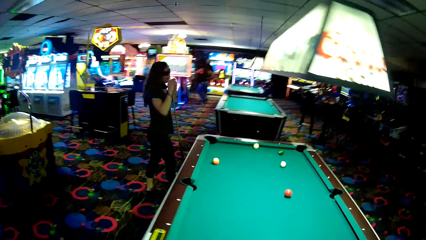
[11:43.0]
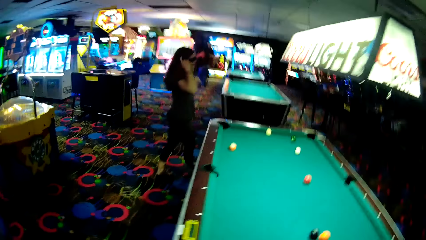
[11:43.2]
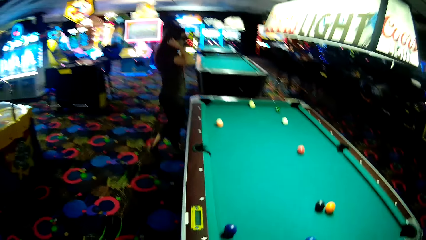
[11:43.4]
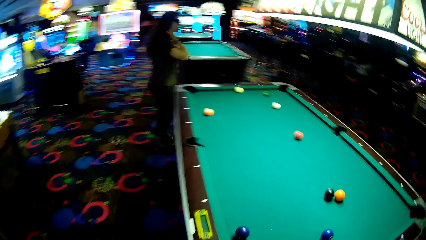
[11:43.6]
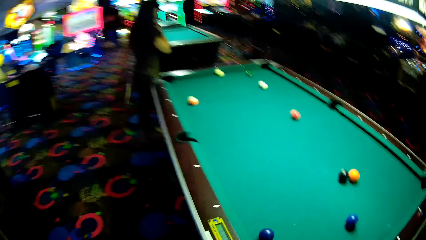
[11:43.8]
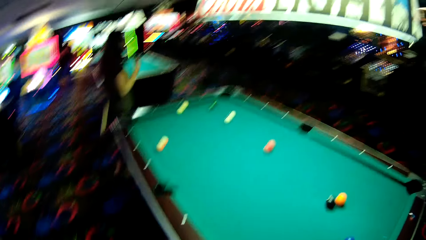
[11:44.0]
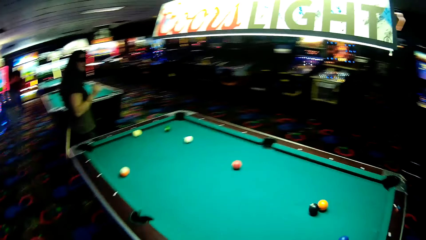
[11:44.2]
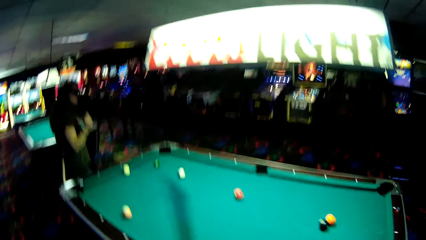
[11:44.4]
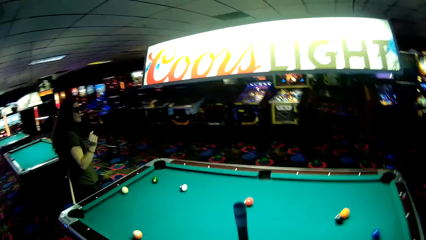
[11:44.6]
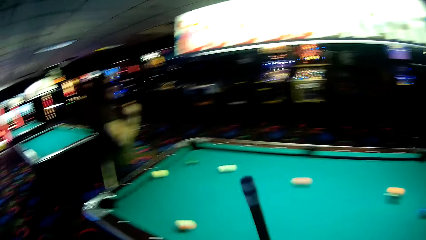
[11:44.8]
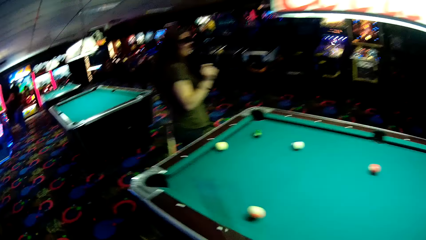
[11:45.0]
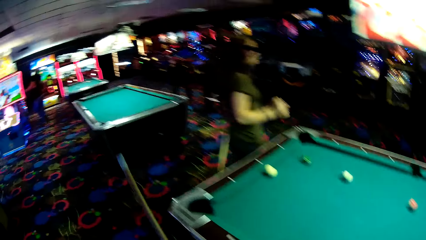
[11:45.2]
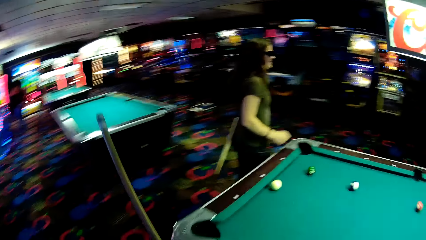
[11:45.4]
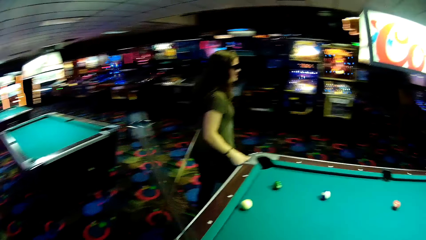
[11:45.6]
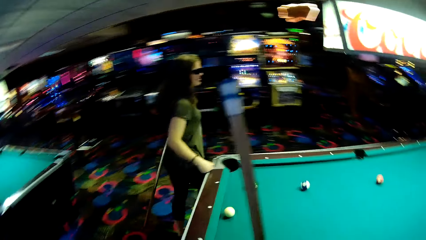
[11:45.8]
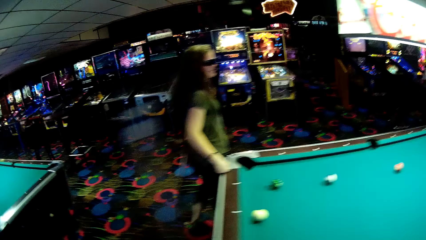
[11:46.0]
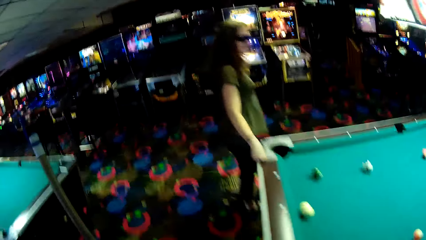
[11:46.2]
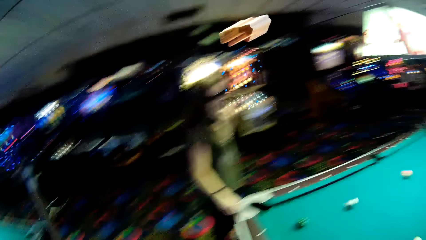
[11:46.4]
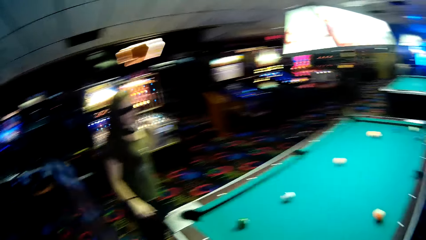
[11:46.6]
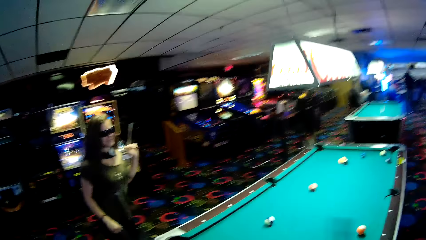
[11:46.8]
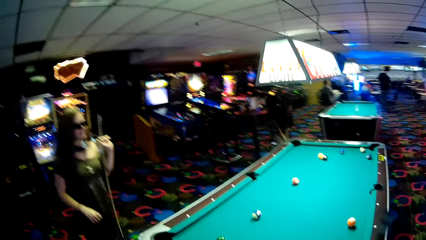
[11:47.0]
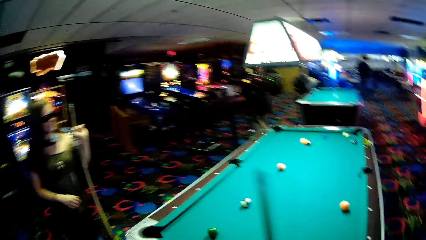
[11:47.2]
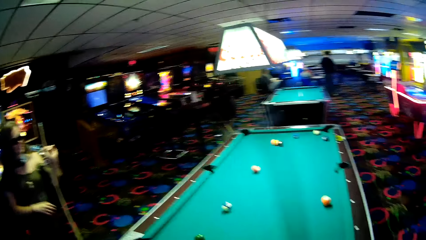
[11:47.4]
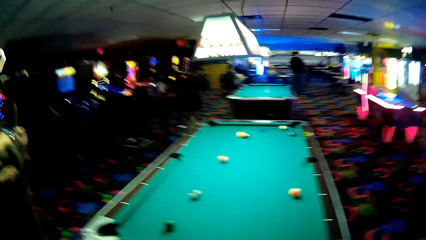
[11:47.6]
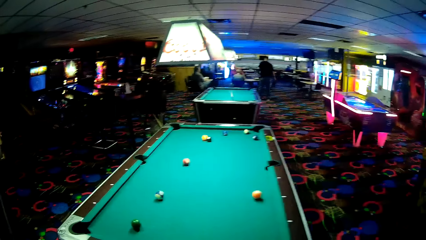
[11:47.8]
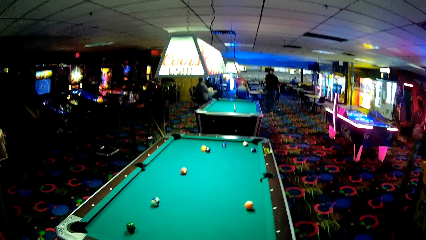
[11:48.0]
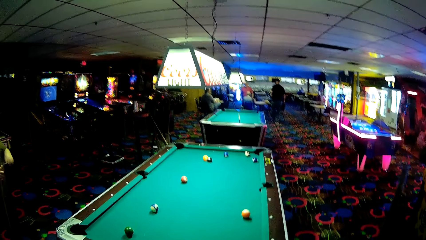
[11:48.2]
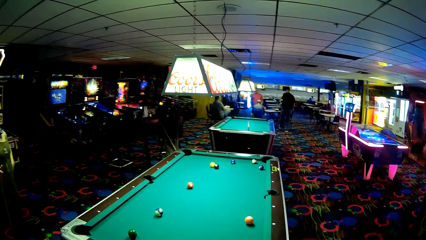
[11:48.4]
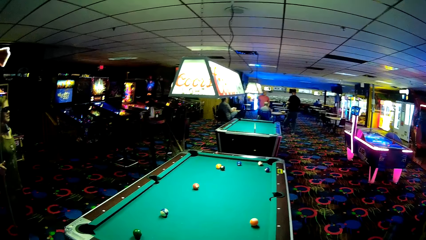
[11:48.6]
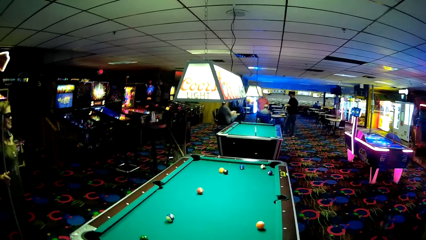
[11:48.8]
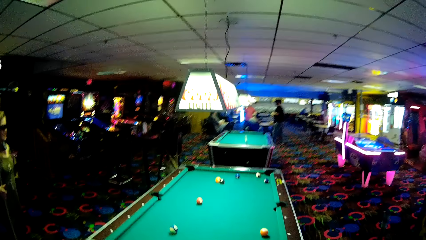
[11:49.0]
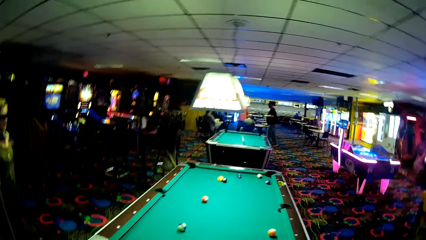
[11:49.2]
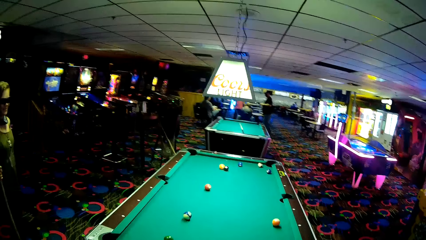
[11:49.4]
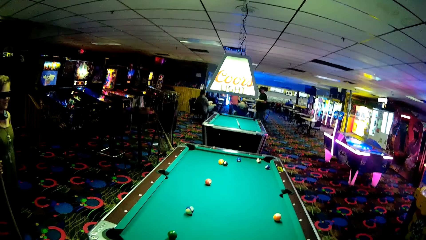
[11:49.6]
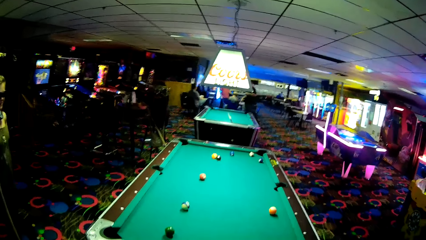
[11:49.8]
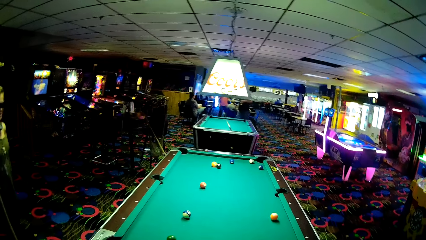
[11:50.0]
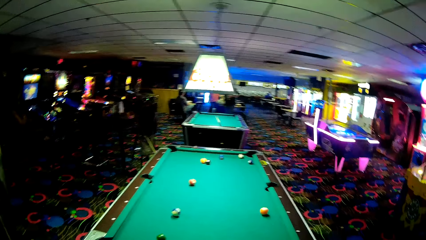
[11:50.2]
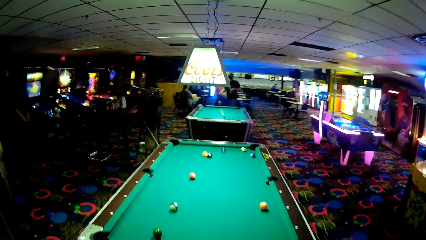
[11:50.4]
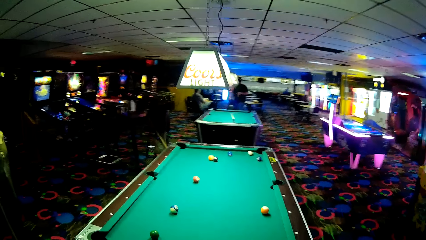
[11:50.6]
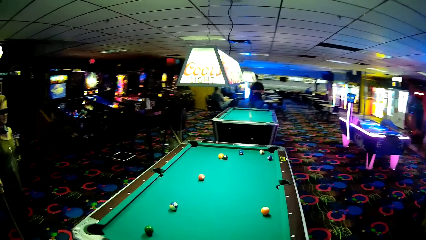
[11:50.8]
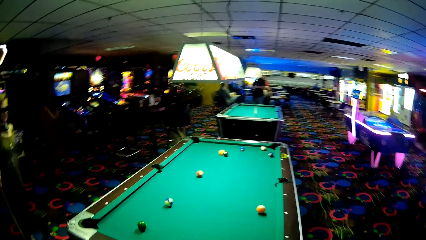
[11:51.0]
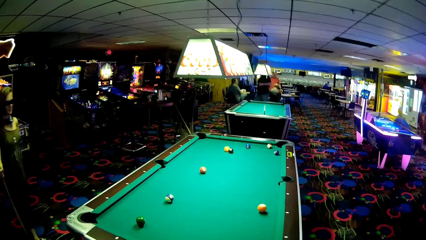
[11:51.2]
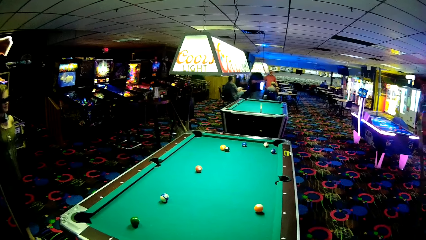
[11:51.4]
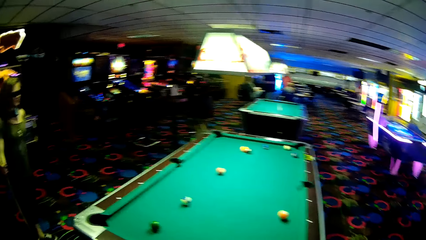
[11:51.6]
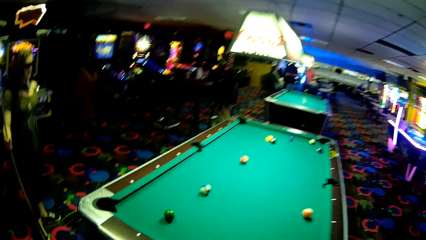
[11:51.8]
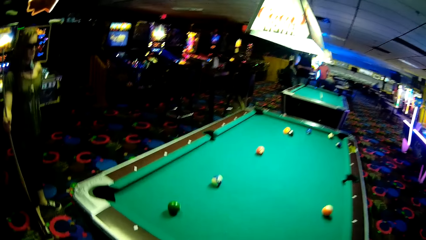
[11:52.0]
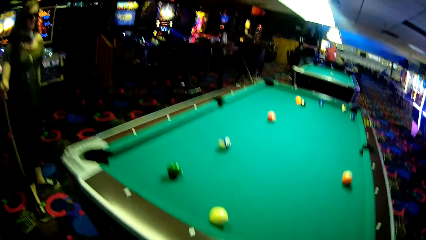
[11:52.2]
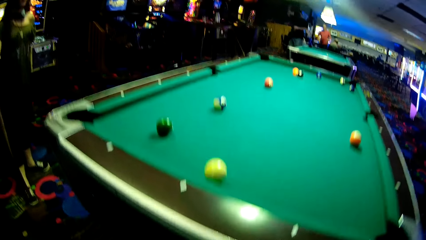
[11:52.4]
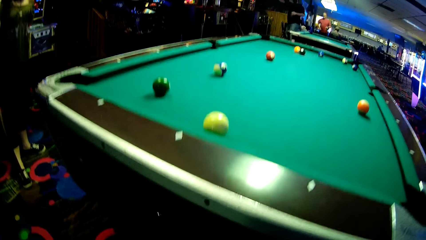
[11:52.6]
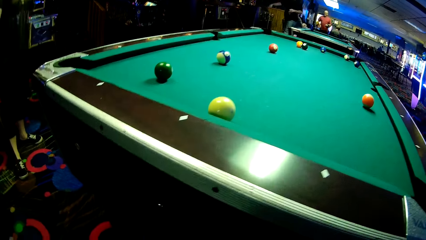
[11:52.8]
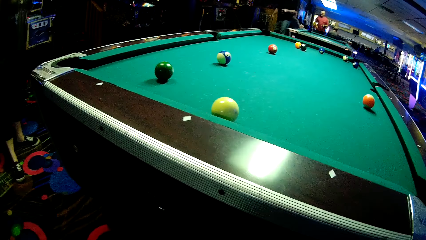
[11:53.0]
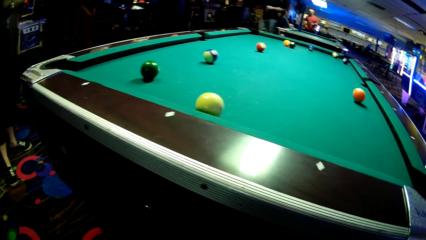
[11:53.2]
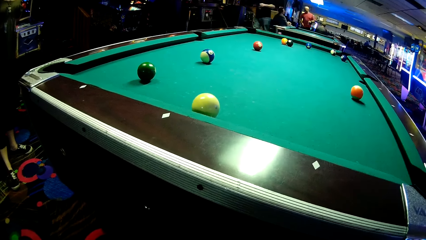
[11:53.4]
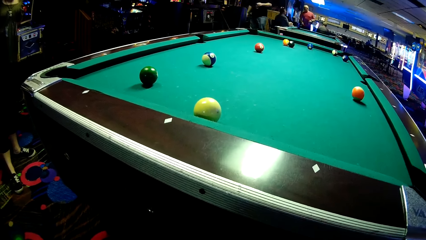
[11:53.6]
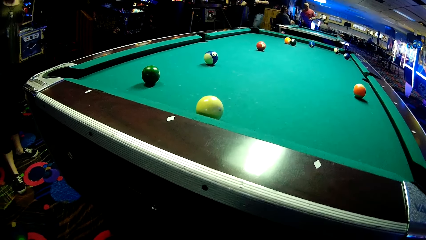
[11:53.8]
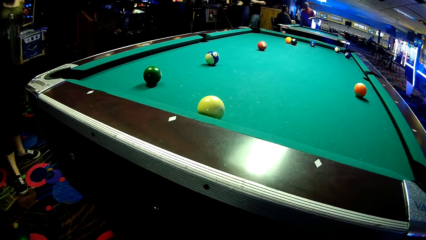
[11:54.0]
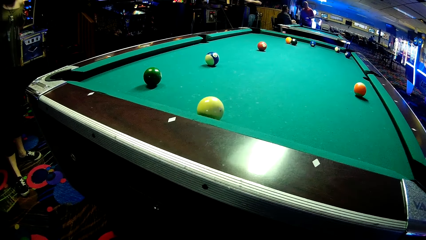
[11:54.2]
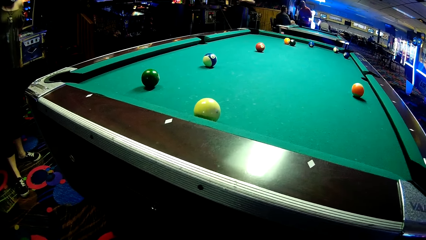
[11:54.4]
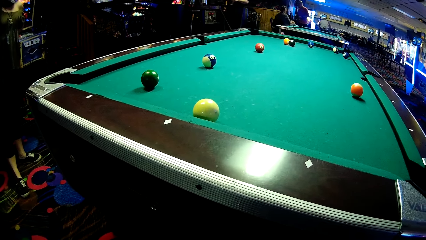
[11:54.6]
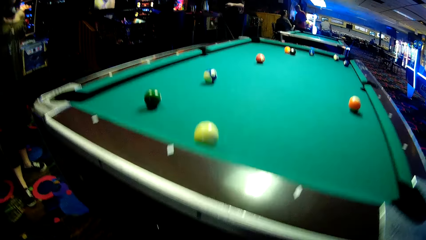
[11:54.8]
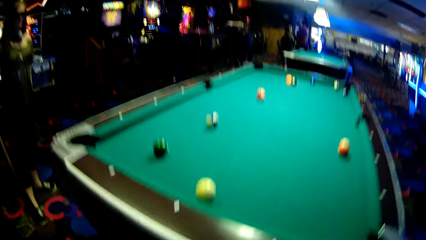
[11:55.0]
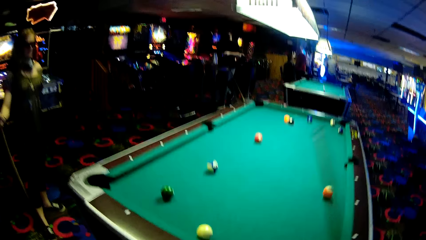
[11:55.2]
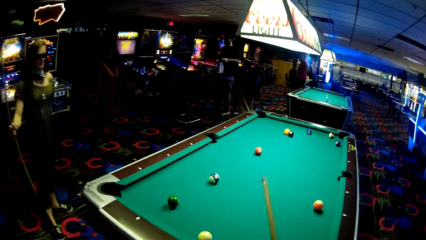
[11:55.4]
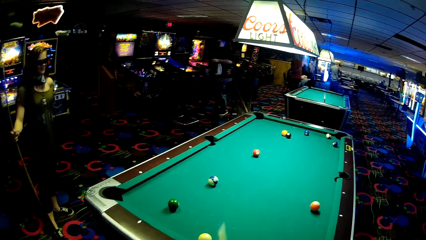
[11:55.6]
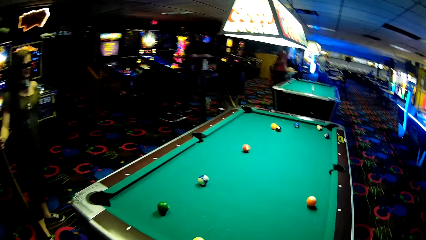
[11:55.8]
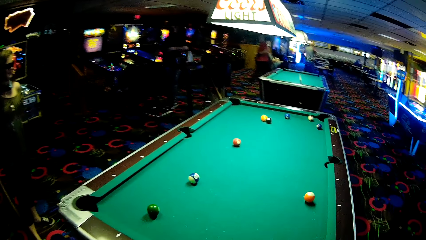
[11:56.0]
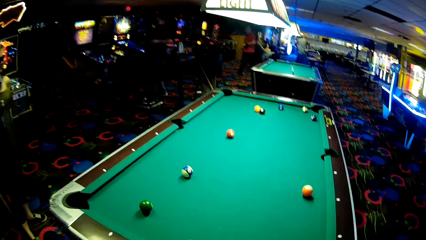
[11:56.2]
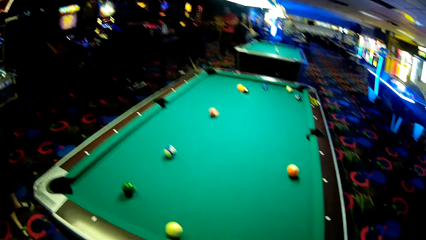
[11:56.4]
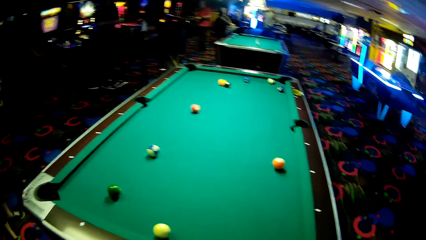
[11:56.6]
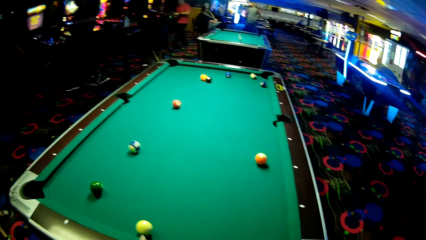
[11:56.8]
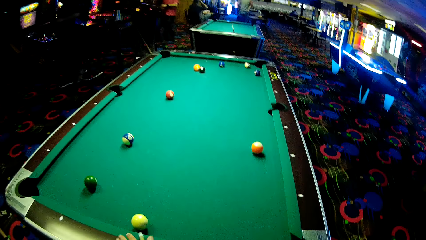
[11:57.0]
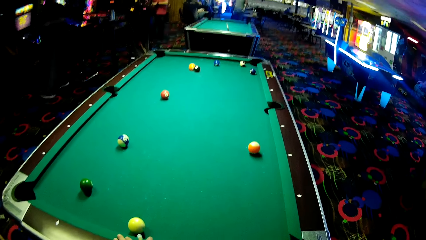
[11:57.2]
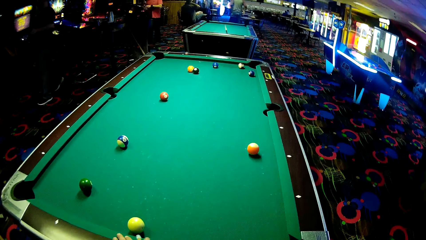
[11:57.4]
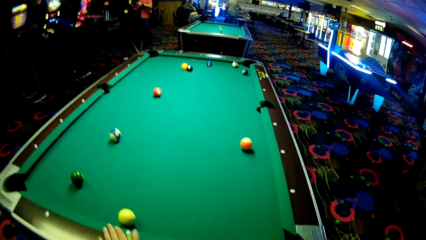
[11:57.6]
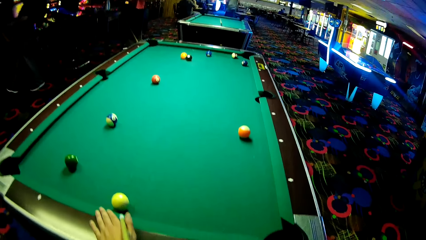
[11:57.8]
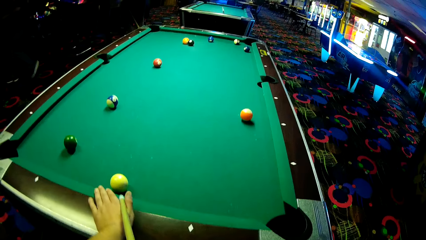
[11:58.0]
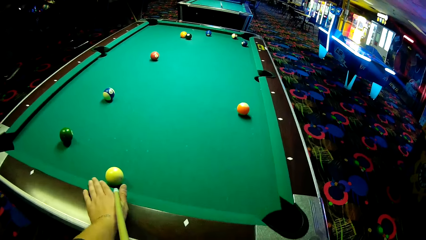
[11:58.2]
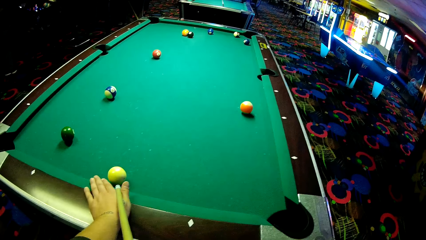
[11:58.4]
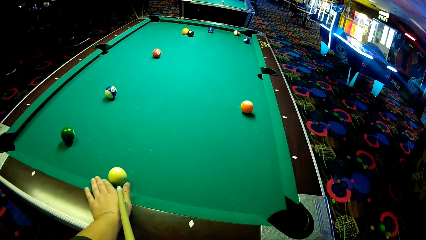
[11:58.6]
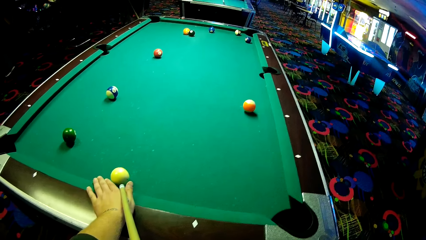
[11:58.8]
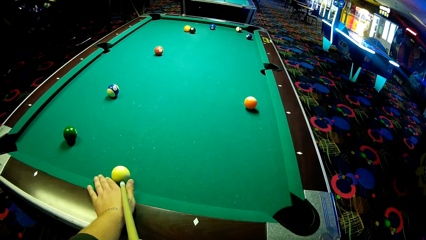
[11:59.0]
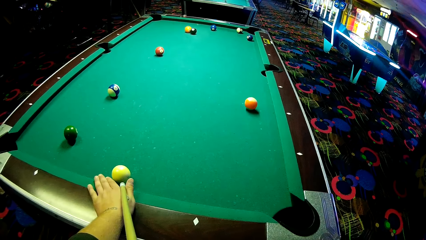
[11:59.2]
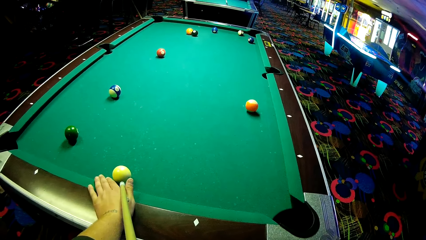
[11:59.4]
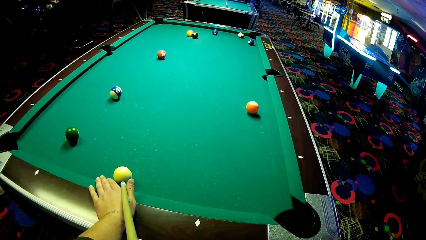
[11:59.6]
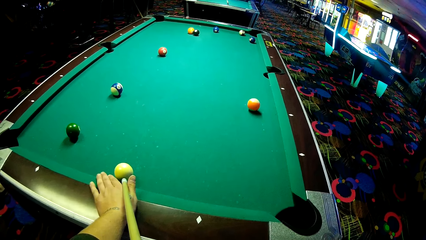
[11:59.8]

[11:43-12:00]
The camera wearer moves to the other side of the billiards table and dialogues with the woman. The woman walks with the billiards stick. The camera wearer dialogues with the woman. They look at the billiards table and hold the billiards stick in position.
